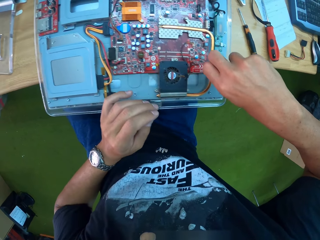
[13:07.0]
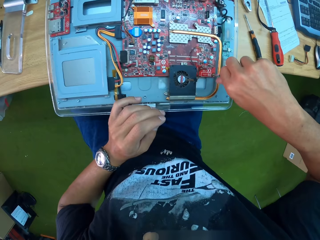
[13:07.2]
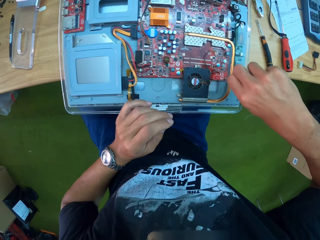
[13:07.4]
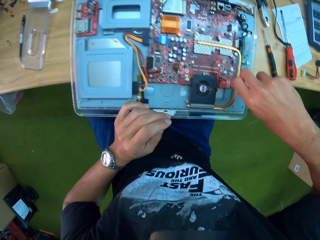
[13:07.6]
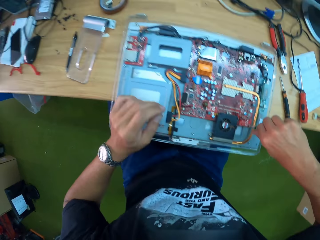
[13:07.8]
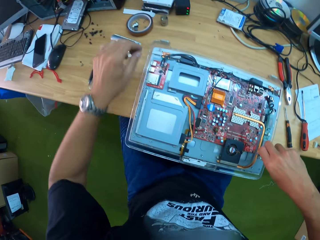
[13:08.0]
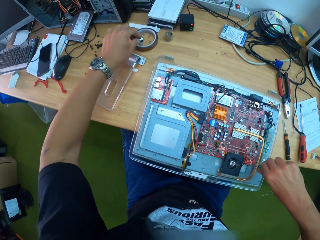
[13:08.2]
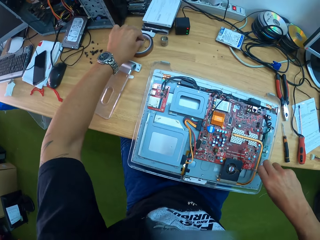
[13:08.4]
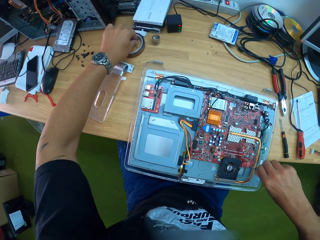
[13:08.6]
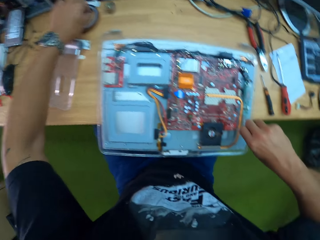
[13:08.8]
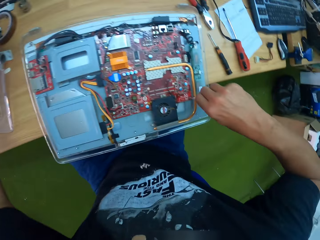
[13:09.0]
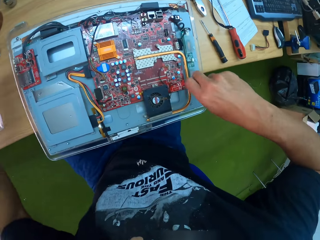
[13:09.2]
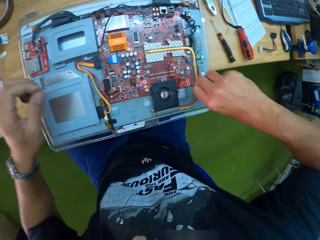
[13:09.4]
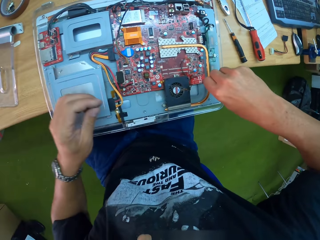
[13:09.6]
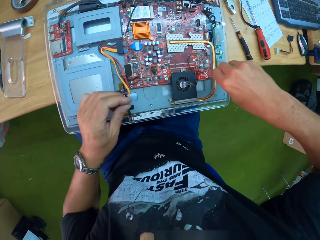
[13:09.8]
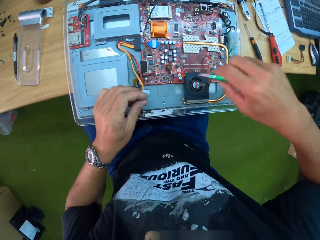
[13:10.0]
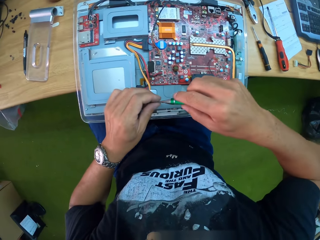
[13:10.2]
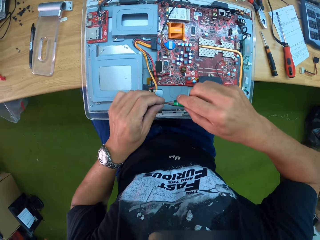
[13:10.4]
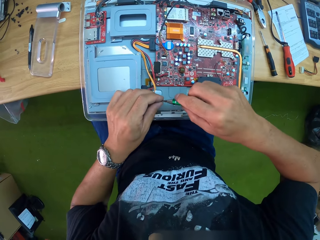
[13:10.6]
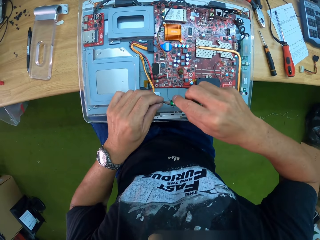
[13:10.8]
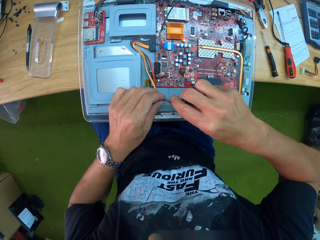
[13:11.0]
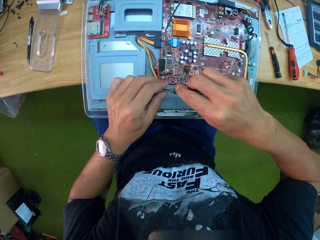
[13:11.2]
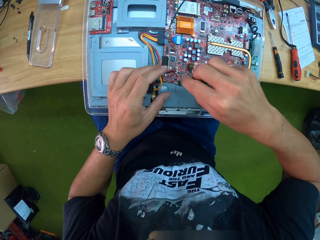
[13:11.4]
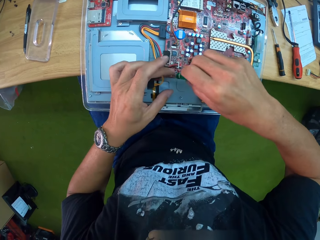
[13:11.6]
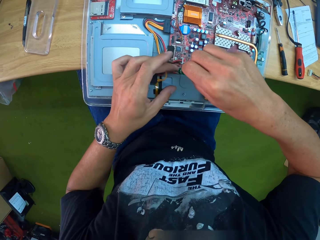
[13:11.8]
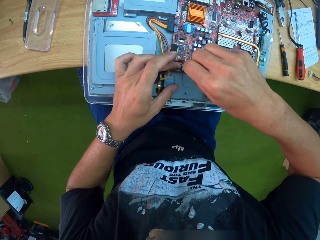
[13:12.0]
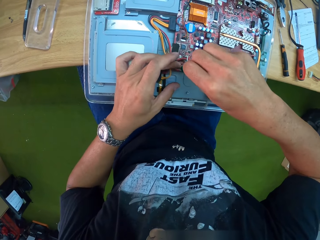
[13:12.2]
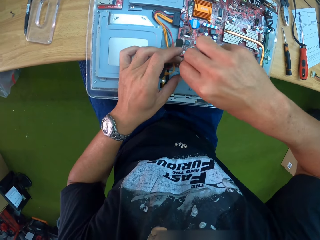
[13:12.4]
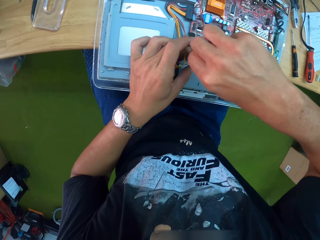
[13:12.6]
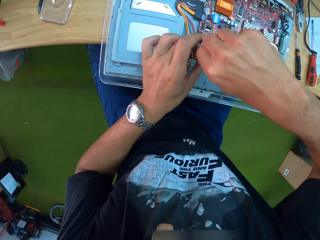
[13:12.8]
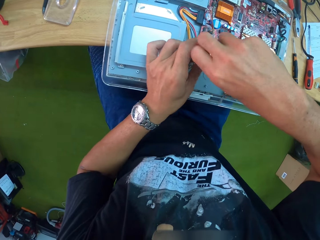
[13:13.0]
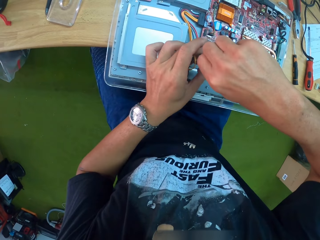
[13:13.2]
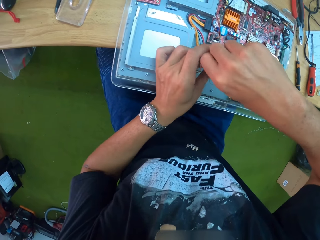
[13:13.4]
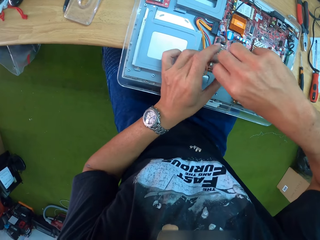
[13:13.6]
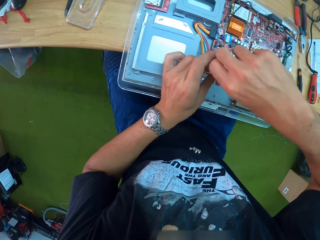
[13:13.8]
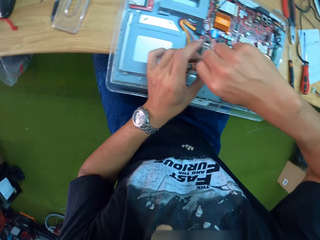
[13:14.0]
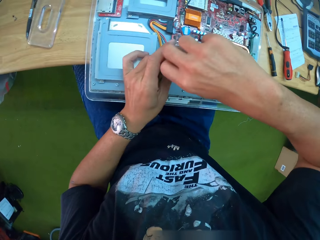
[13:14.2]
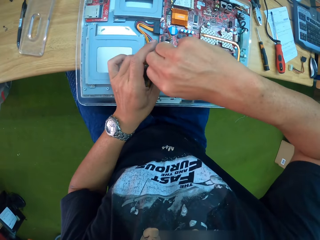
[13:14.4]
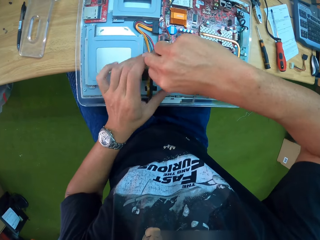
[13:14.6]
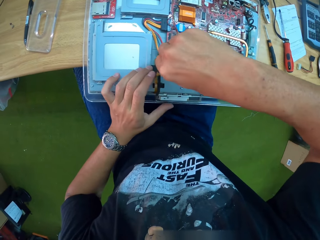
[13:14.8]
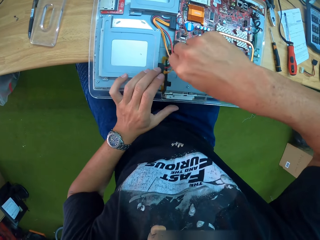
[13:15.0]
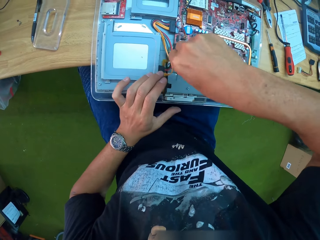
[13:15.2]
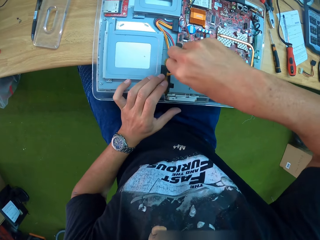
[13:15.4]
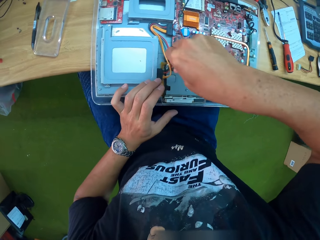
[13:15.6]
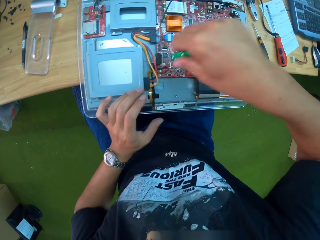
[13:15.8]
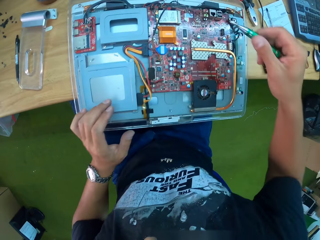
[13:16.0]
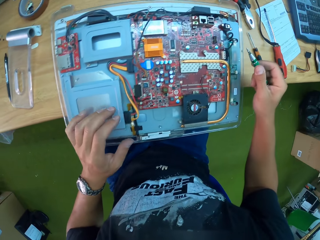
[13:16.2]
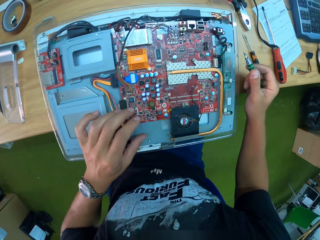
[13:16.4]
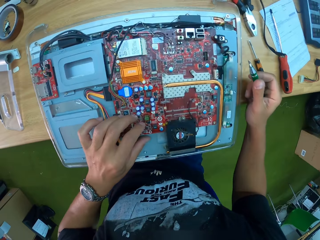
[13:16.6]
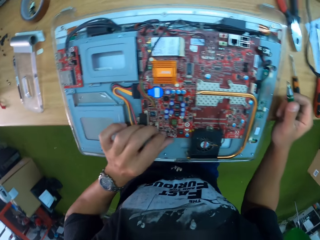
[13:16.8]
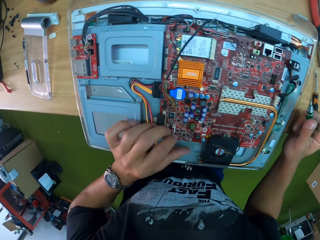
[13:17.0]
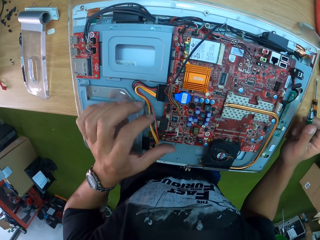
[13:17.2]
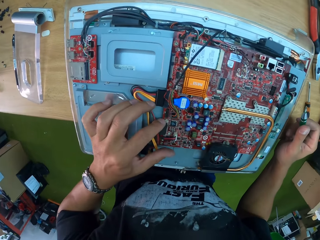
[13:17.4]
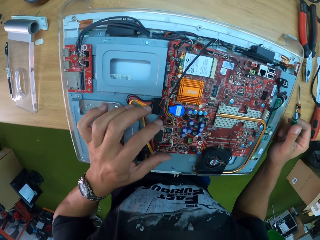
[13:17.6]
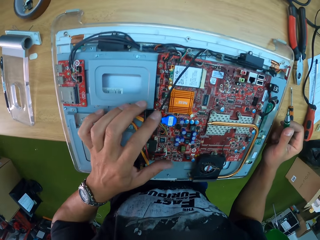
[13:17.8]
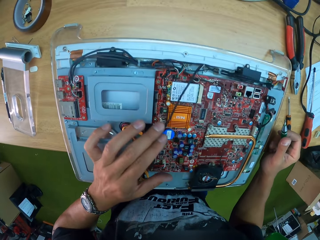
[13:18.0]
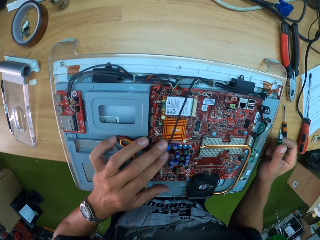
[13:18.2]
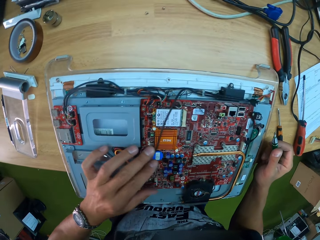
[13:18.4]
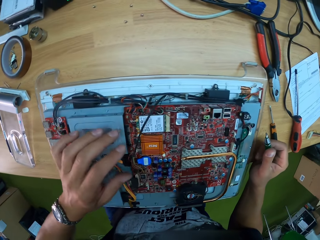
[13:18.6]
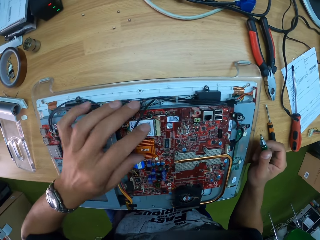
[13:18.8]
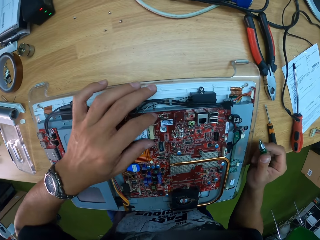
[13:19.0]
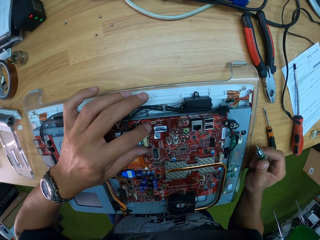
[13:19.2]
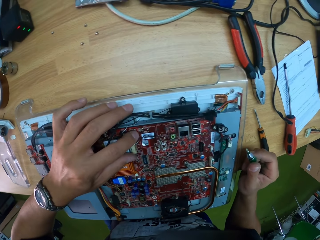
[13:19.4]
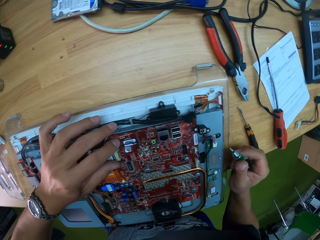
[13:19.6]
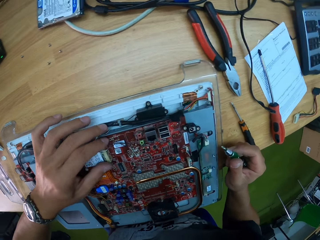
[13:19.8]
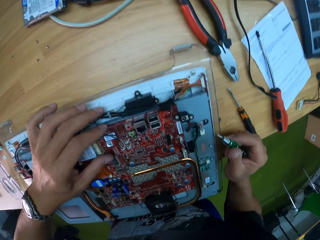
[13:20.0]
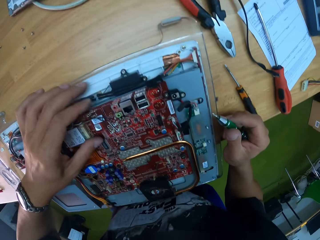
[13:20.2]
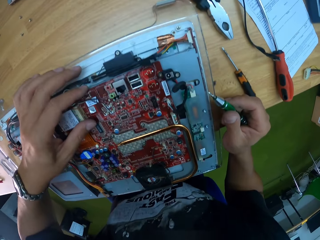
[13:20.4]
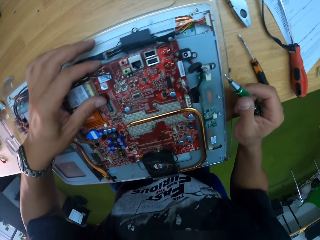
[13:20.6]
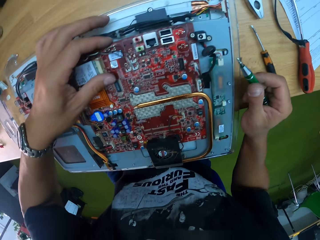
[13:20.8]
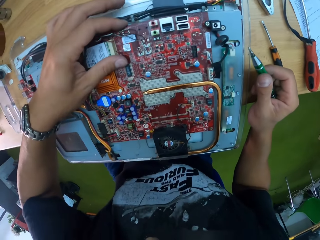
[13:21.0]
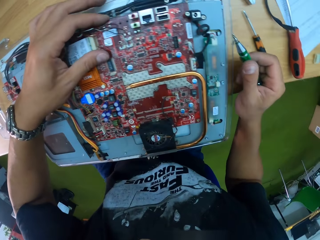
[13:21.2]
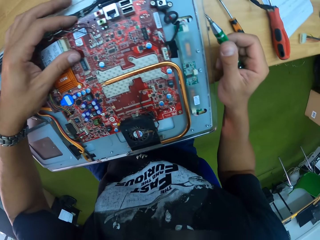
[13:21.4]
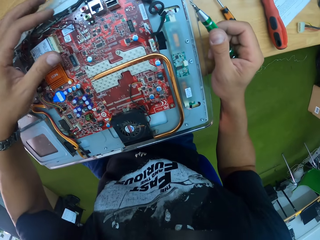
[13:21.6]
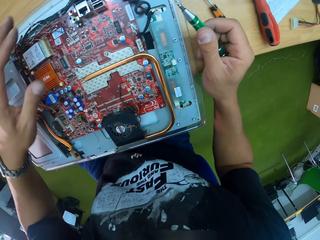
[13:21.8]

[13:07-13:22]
The camera wearer picks up a screw from the table with his left hand. He fixes the screw to the tip of the screwdriver. He screws the screw into the CPU with the screwdriver. He holds the screwdriver with the right hand. He checks the CPU with his left hand. He touches the laptop wire with the left hand.

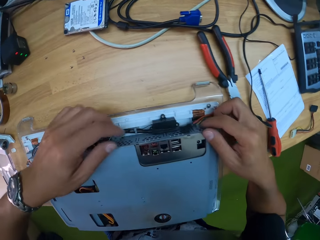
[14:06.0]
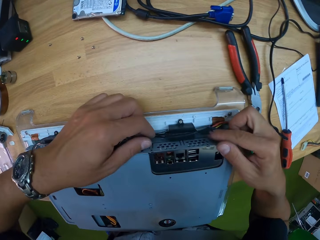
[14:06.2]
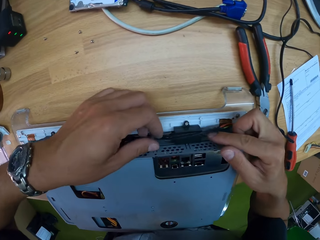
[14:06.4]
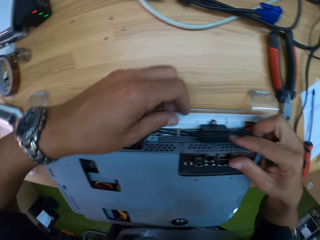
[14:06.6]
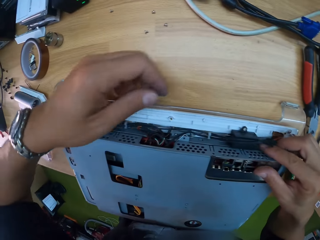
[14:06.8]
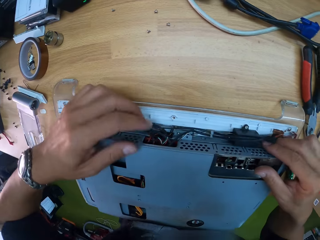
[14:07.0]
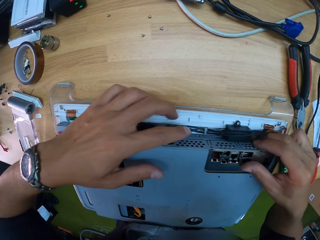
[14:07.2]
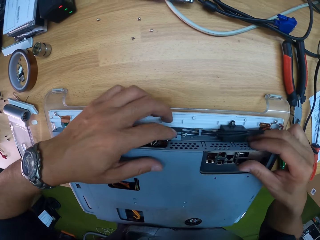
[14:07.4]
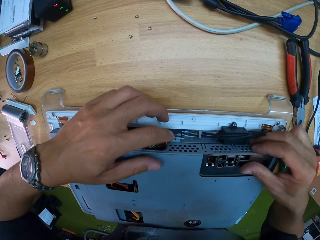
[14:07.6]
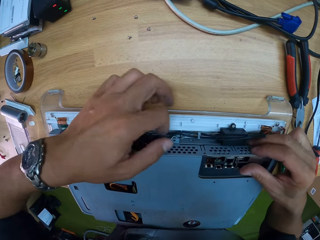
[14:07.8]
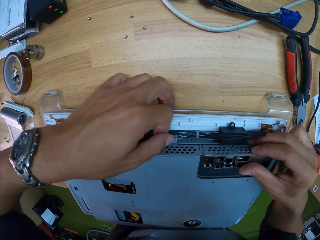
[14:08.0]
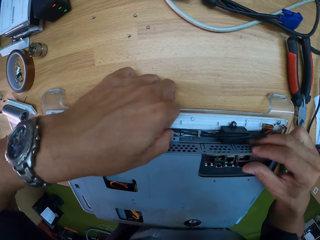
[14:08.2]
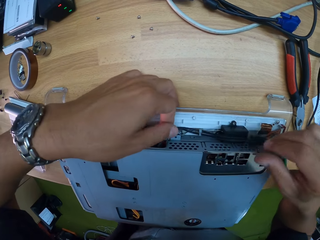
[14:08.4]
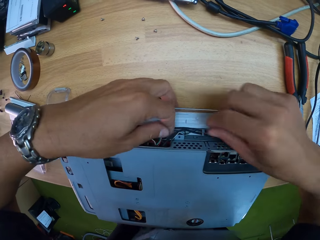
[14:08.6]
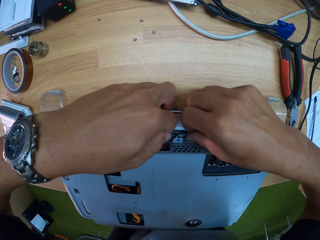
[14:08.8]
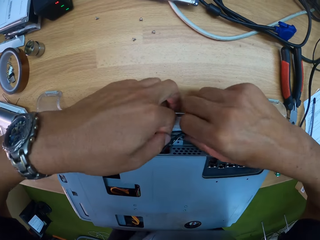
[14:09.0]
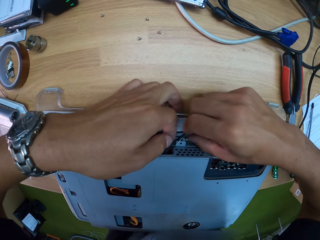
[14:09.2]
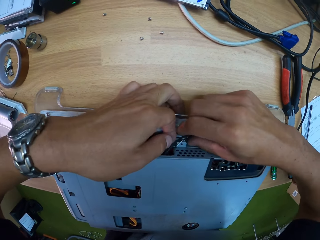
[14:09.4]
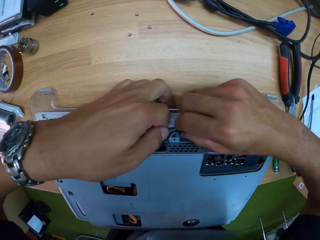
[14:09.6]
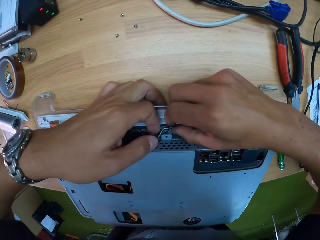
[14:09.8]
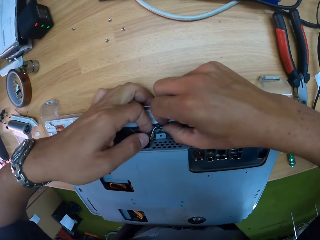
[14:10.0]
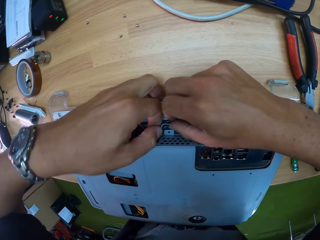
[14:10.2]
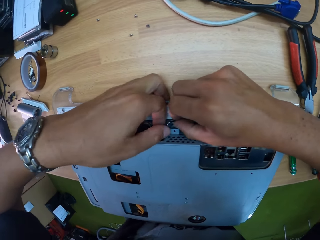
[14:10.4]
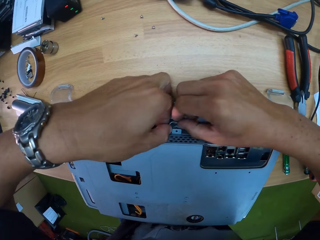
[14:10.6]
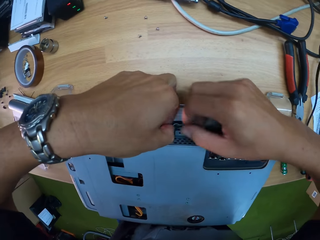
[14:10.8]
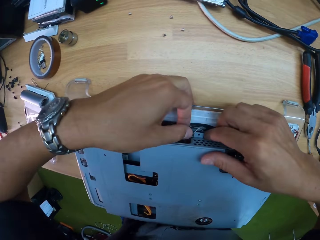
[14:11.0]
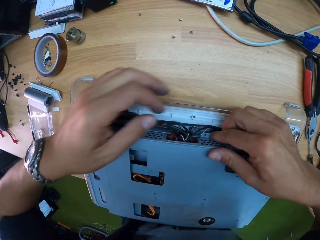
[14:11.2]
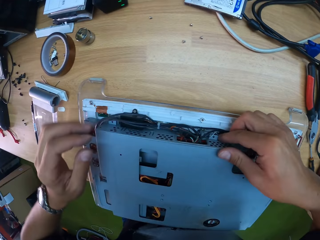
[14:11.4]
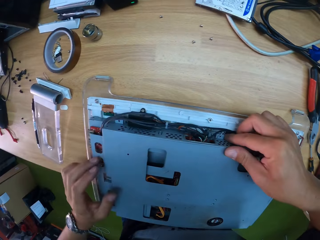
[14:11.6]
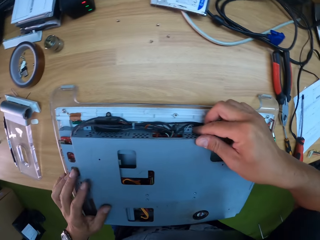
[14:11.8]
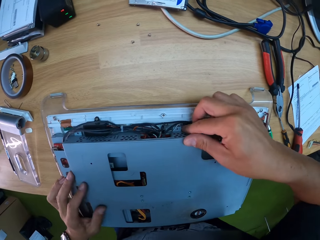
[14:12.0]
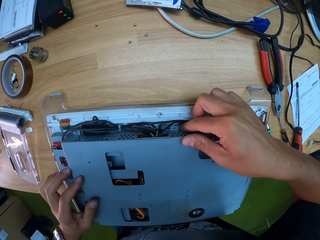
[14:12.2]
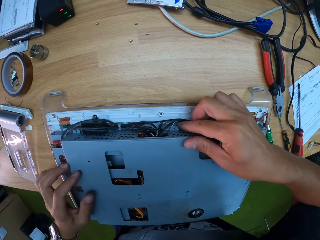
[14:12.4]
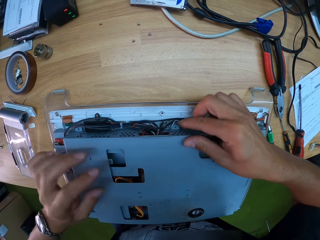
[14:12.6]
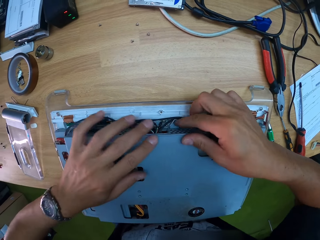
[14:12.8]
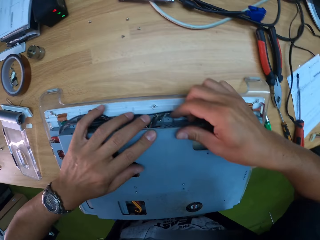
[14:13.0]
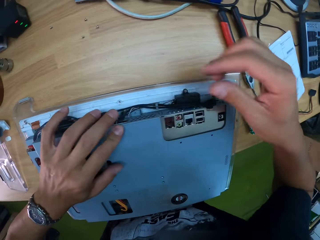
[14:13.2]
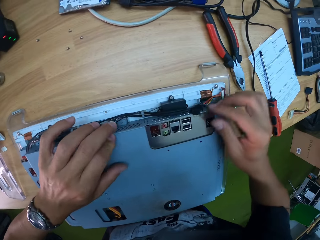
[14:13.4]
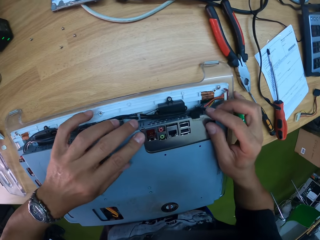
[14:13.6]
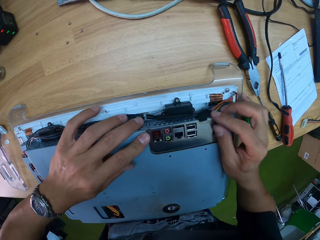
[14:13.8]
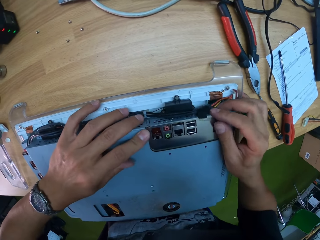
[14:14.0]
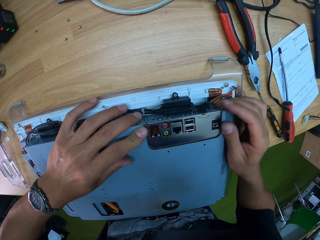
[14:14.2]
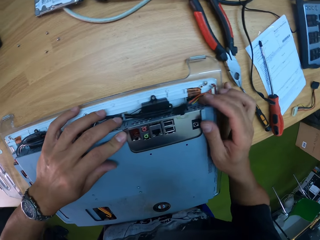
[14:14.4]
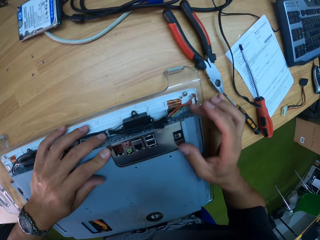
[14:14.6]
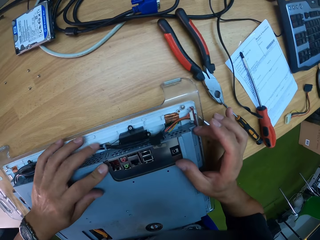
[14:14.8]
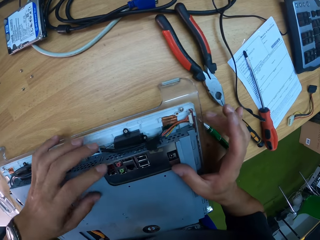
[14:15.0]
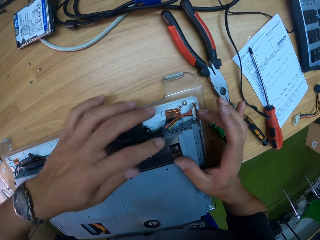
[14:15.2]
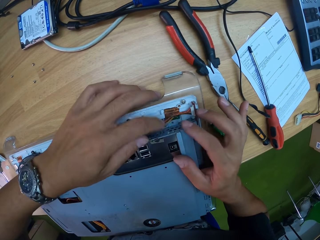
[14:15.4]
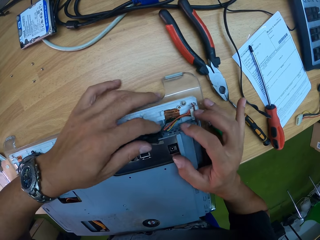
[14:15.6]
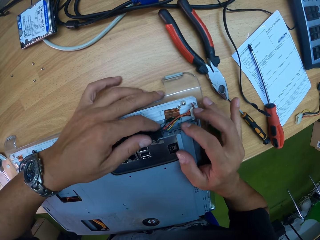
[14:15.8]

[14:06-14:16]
The camera wearer fixes the cover lid with hands.
